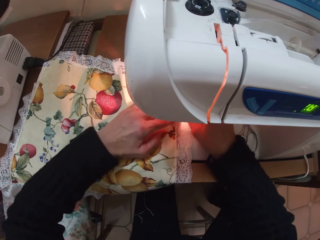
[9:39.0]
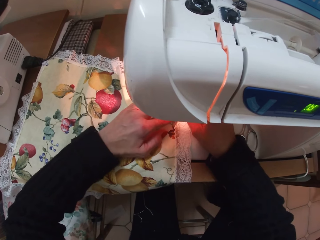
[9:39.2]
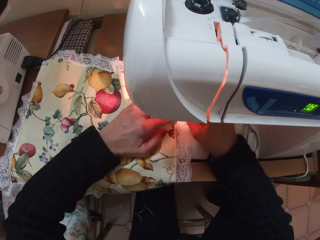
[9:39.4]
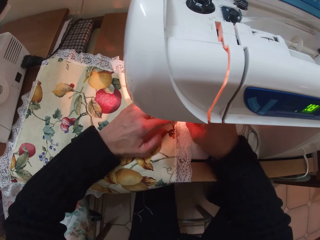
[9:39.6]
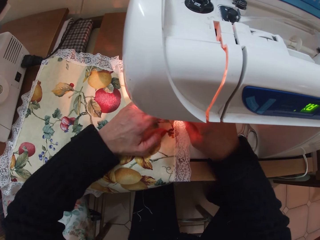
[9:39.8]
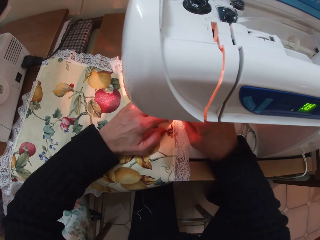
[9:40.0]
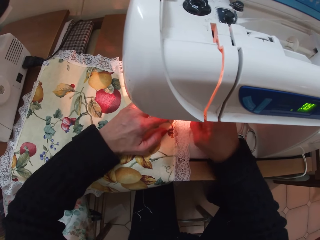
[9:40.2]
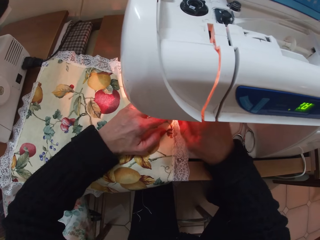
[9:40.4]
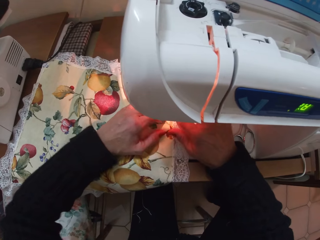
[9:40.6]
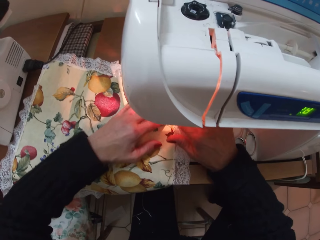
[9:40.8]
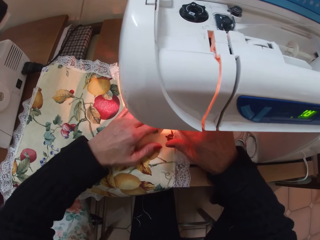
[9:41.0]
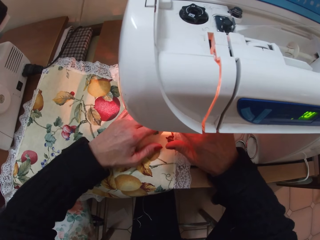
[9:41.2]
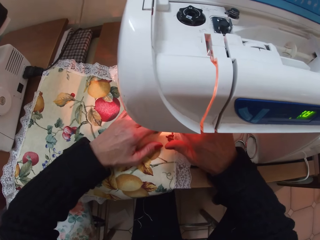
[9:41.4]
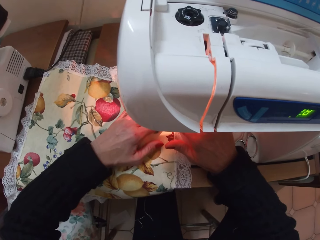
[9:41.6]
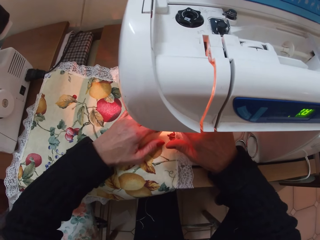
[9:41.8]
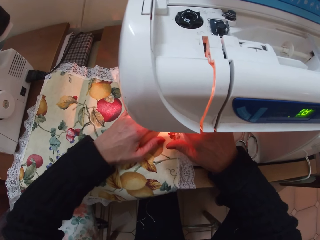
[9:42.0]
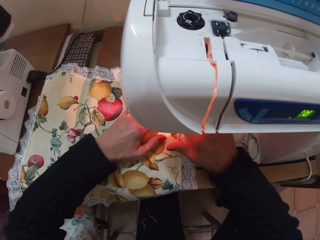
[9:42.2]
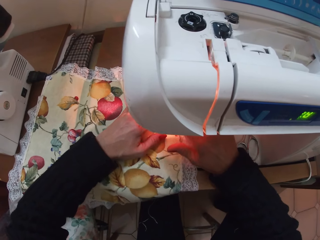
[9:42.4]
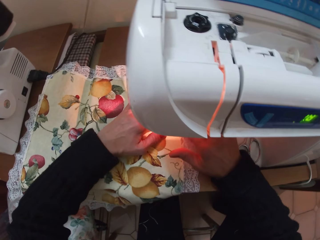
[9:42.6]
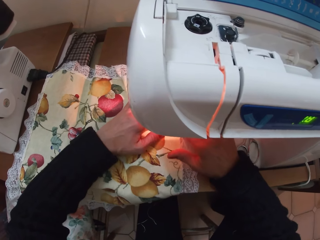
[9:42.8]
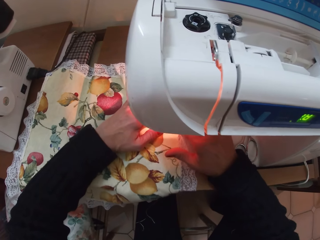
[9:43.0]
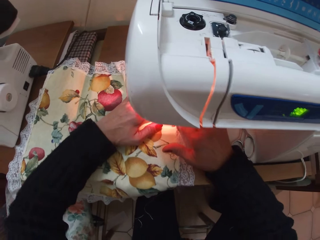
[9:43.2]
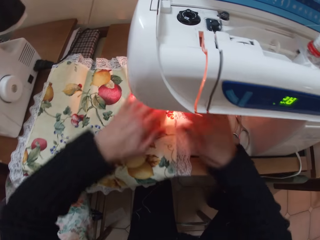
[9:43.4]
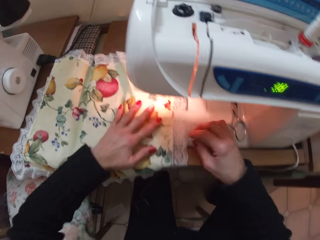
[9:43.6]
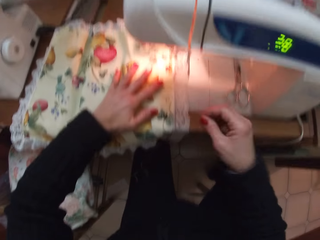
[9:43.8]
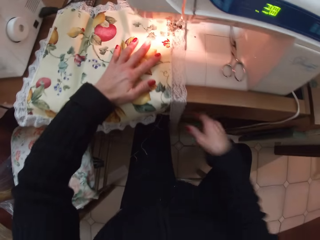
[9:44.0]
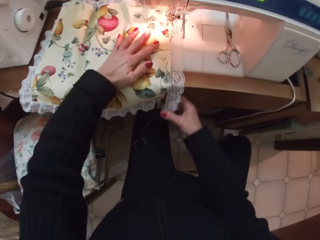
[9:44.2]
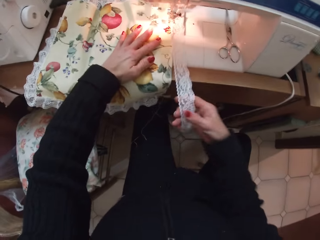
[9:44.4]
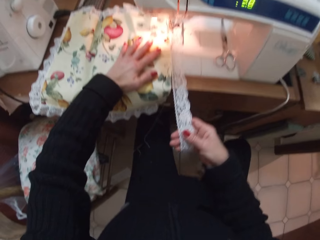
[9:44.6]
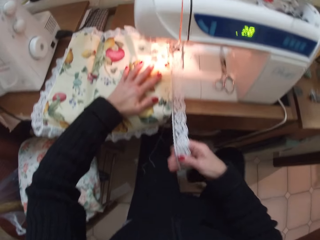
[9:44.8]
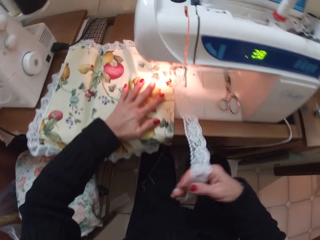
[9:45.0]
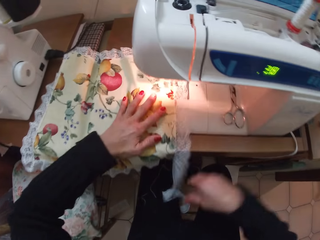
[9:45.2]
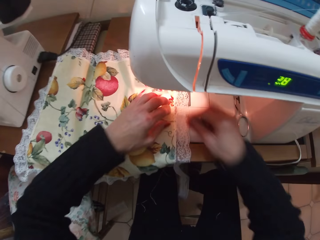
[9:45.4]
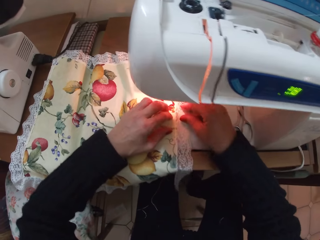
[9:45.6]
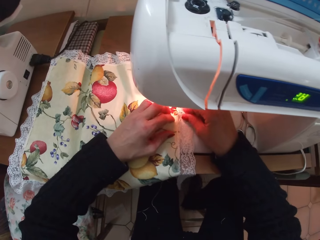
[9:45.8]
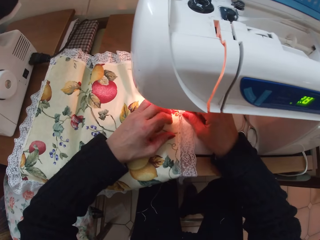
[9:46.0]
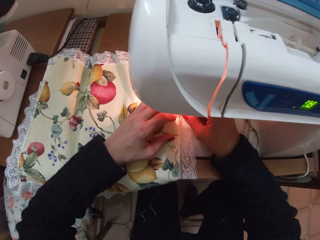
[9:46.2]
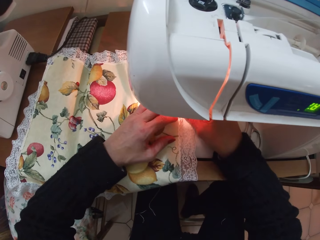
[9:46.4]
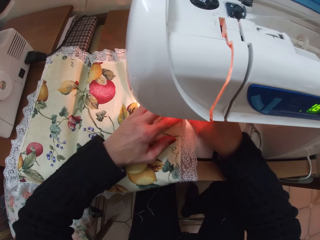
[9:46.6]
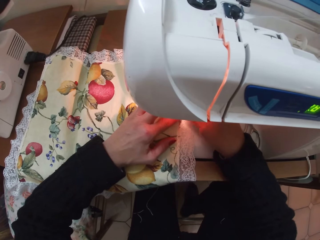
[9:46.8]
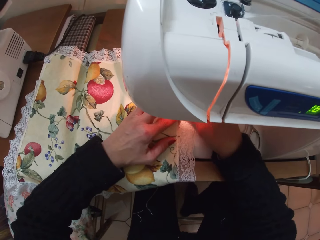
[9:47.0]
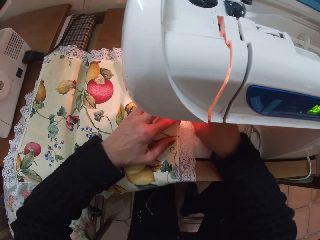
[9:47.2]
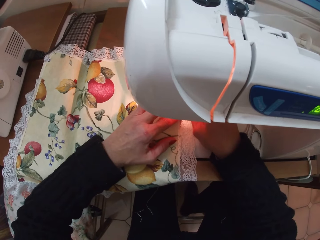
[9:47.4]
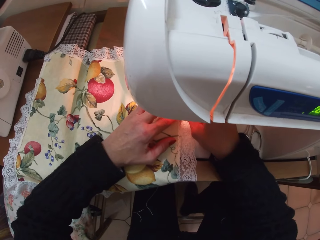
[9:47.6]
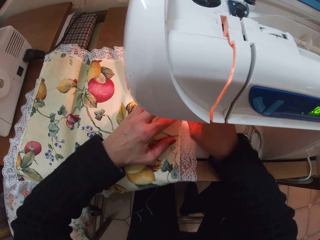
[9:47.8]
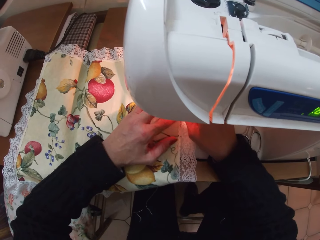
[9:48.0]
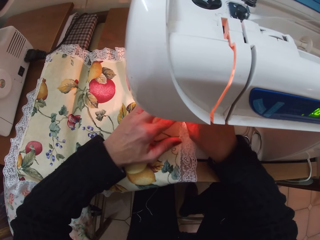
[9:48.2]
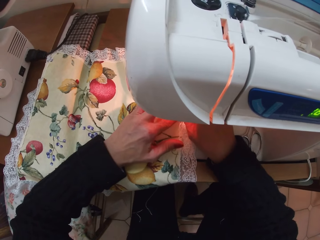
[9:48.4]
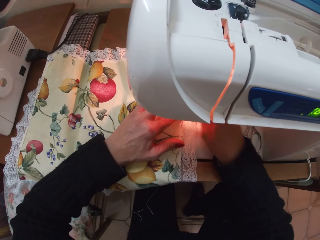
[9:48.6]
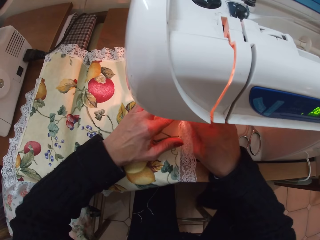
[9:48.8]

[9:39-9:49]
The camera wearer moves the lace forward with her right hand. She moves the cloth with both hands. She moves her left hand backward. She stops sewing. She pulls the lace on the sewing machine. She resets the angles of the cloth on the sewing machine. She moves her left hand forward. She moves the lace forward with her right hand.

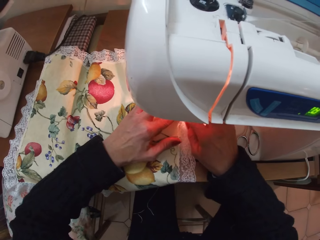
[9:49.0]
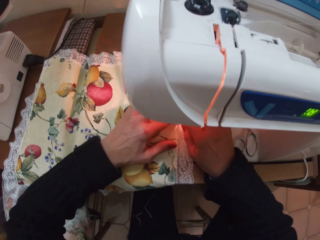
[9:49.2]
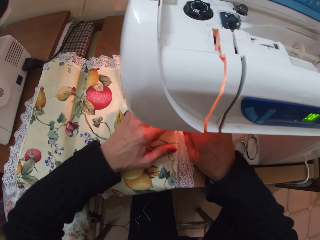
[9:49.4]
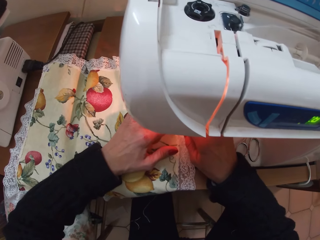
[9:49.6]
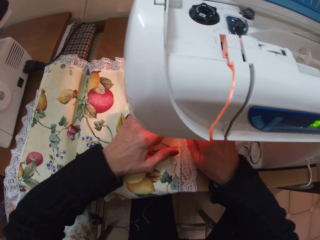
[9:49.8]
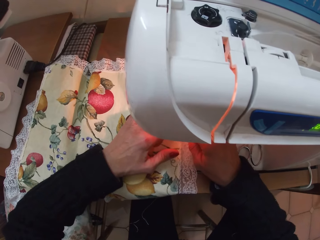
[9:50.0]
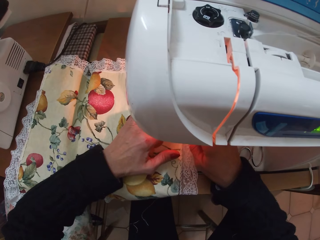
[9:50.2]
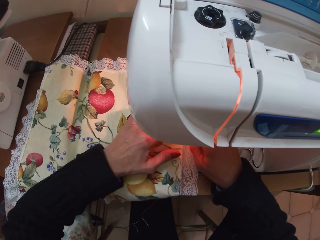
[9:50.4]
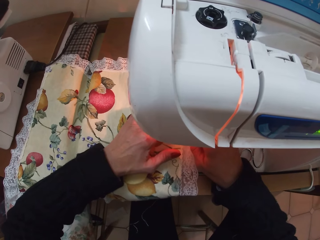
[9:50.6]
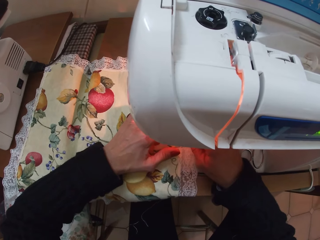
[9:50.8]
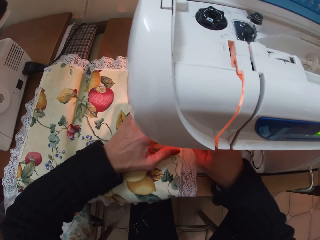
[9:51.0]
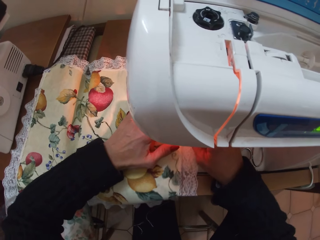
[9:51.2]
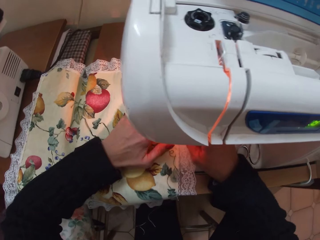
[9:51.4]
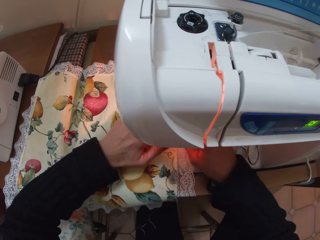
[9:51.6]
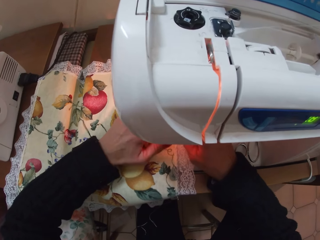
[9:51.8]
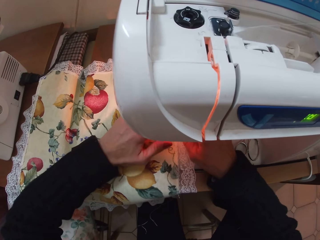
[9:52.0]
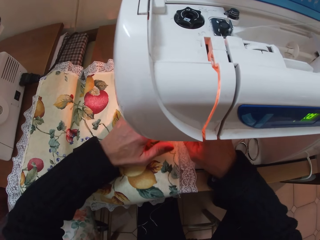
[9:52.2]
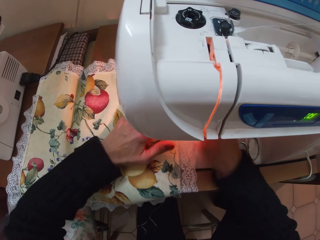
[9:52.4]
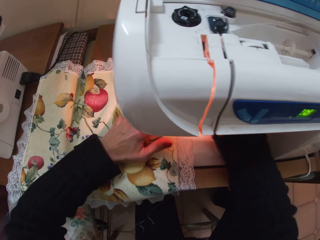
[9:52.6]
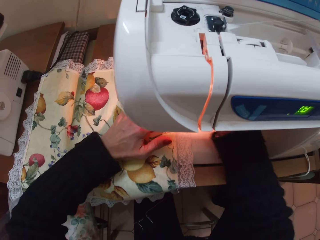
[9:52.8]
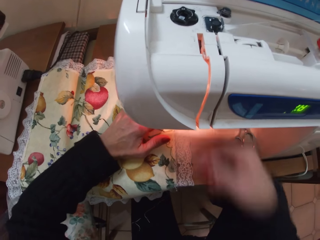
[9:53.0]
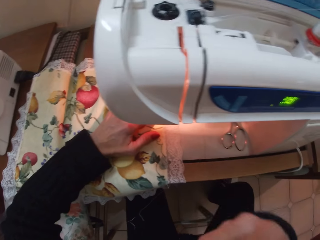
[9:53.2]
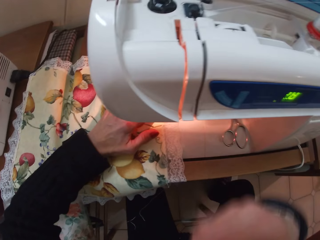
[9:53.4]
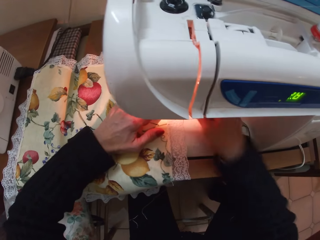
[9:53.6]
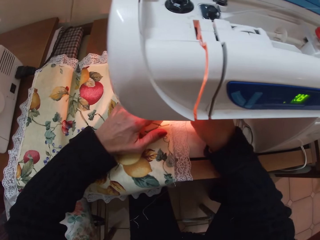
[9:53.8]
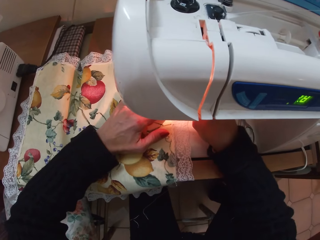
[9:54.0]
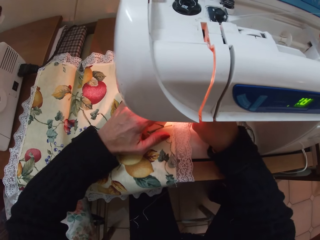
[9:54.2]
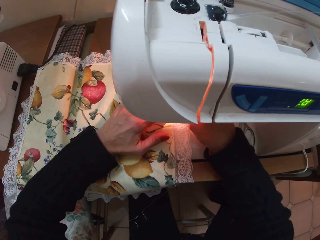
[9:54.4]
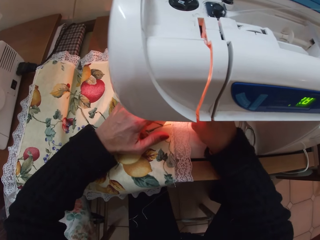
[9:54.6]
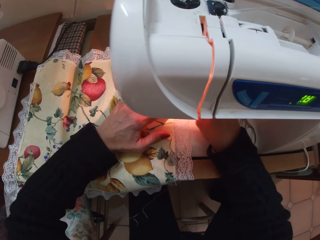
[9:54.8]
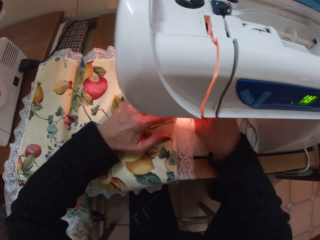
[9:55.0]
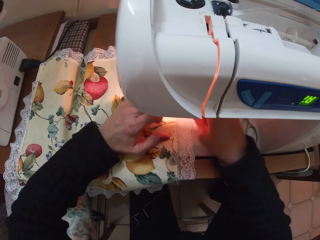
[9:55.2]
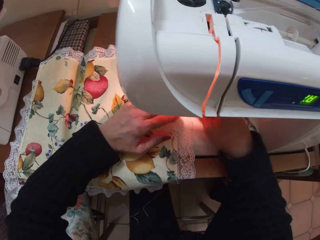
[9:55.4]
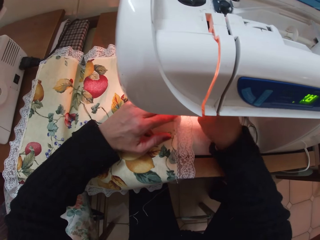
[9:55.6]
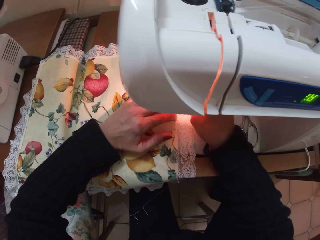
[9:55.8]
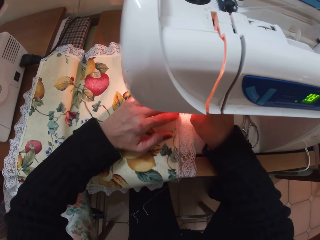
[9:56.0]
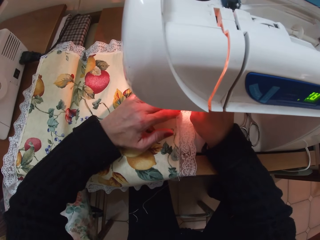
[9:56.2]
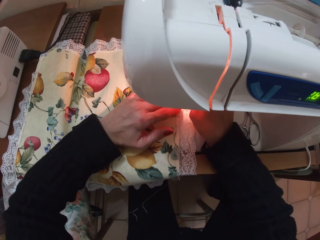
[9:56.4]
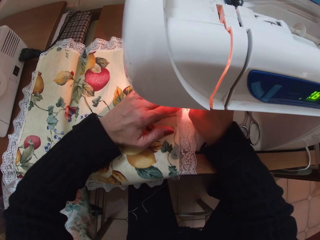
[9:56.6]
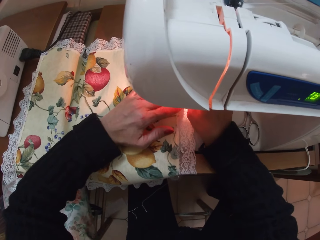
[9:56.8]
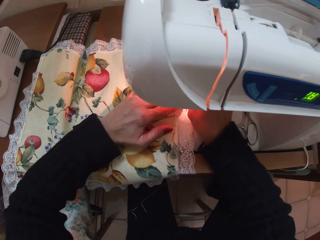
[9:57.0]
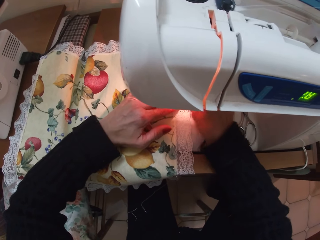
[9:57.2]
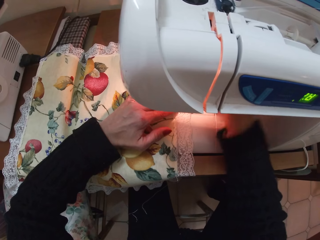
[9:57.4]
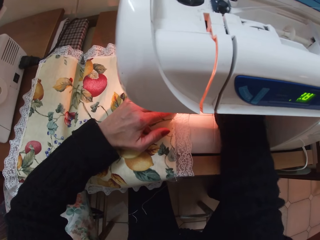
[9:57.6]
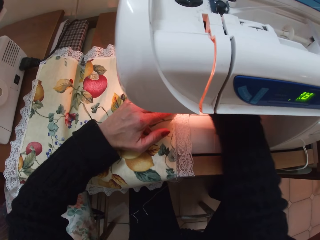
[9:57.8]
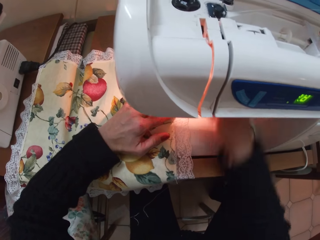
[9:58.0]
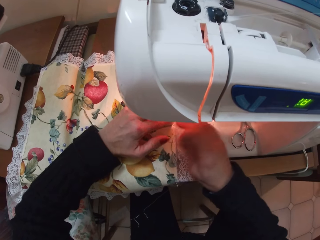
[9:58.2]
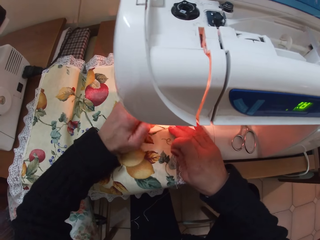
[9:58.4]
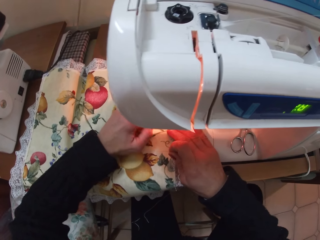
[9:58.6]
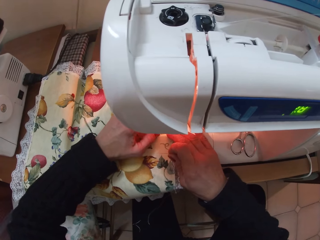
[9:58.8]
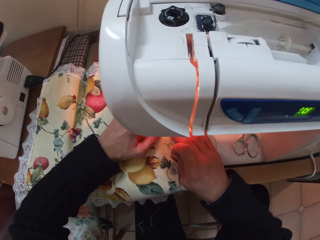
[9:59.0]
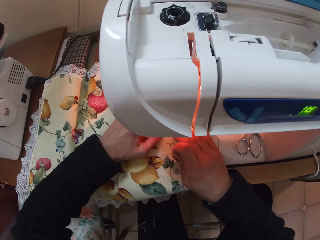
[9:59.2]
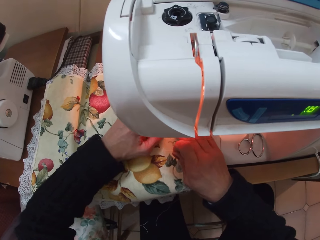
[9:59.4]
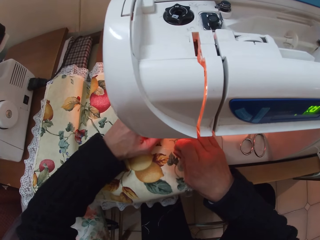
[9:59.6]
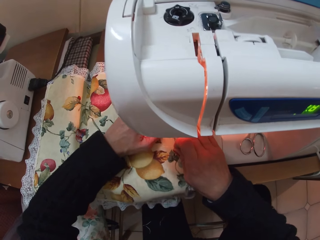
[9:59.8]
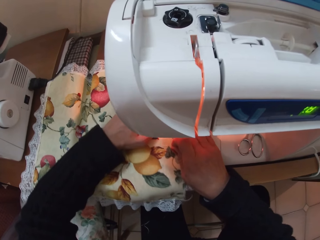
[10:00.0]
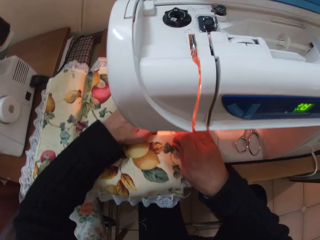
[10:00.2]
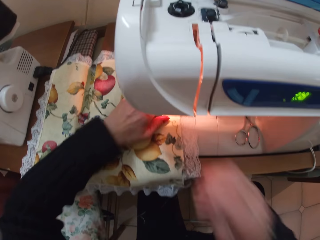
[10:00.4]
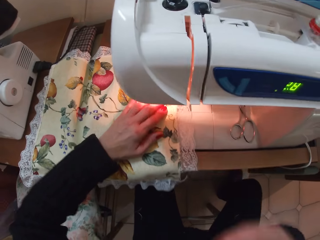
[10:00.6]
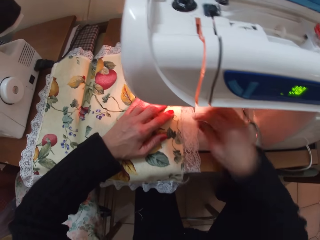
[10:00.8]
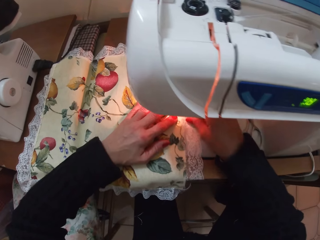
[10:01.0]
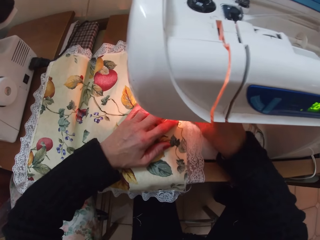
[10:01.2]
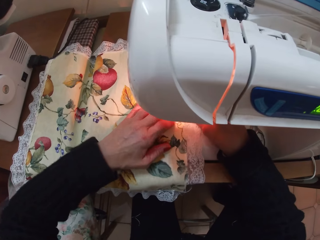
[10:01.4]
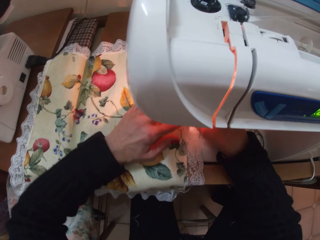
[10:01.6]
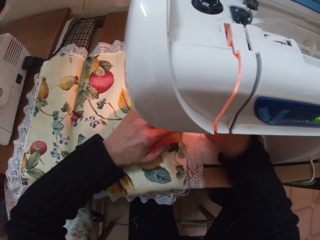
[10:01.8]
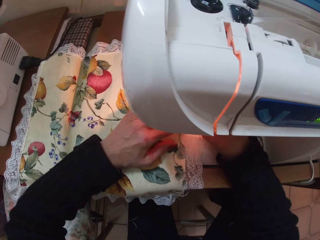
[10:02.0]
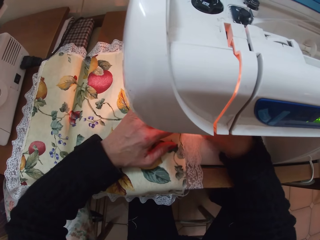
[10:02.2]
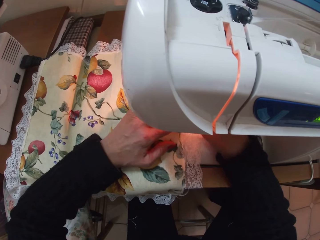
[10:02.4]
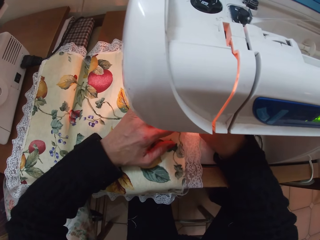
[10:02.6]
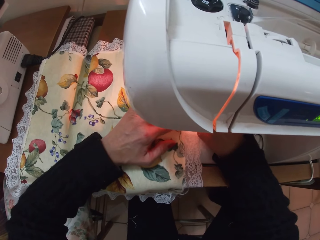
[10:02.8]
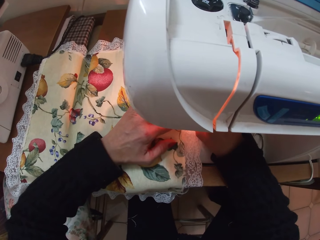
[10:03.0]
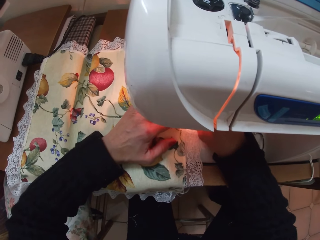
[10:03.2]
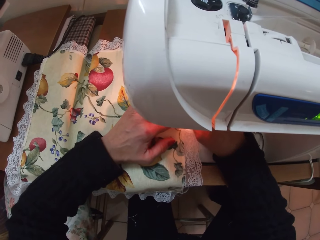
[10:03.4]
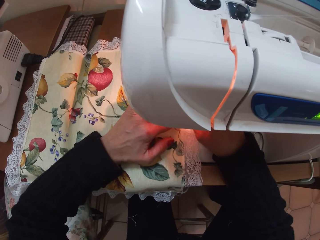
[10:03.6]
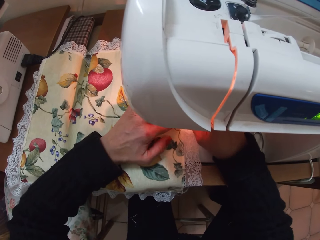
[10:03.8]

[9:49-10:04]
The camera wearer moves the cloth forward with both hands. She sews the cloth. She moves her right hand slightly to the right. She removes her right hand from the sewing machine. She stops sewing. She returns her right hand to the sewing machine. She adjusts the lace on the sewing machine with her right hand. She resets the angle of the cloth. She moves her right hand slightly to the right. She returns her hand to the cloth on the sewing machine. She moves the cloth forward with both hands. She sews the cloth. She removes her right hand from the cloth. She adjusts her left hand. She moves the lace forward with her right hand. She moves her left hand forward. She stops sewing. She adjusts the lace with her right hand.
